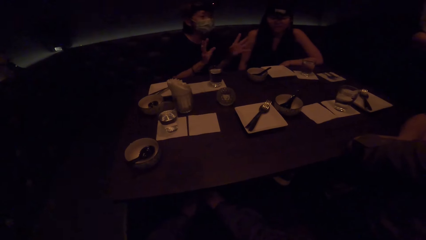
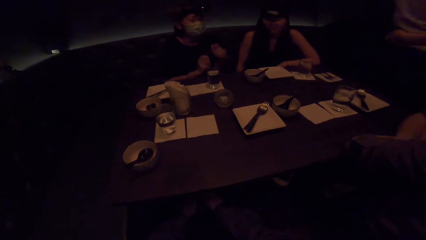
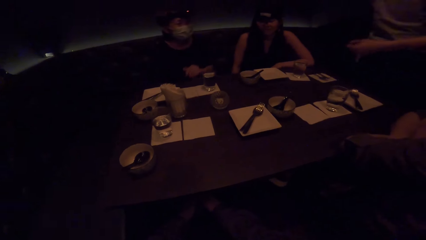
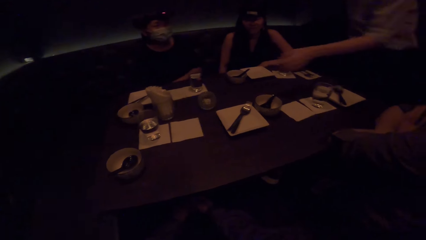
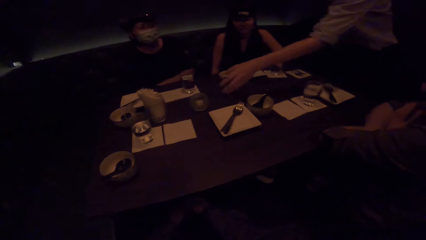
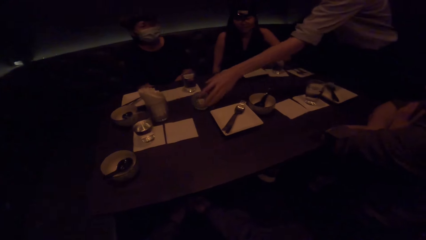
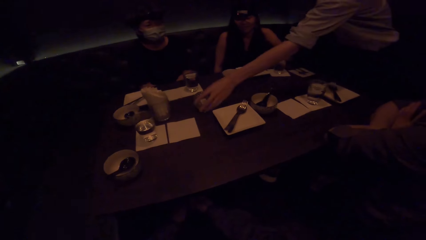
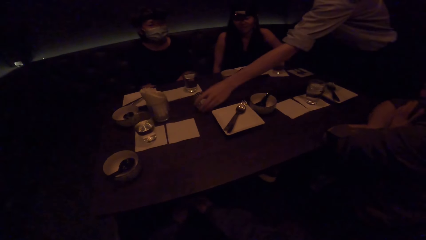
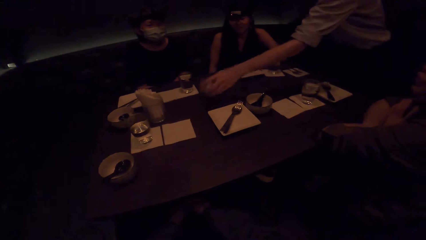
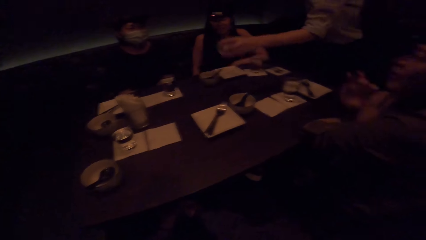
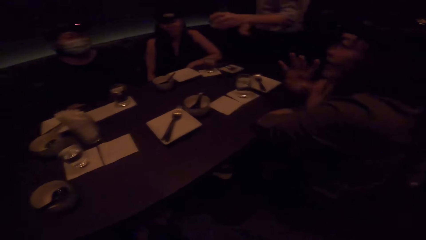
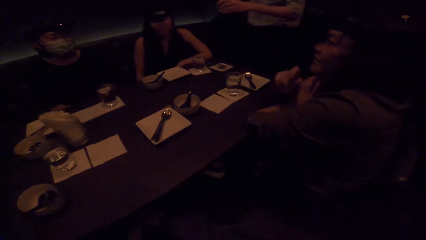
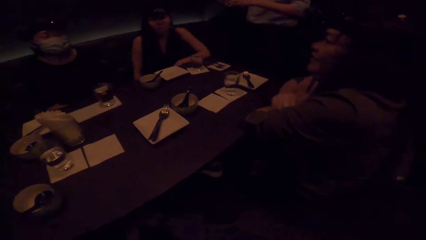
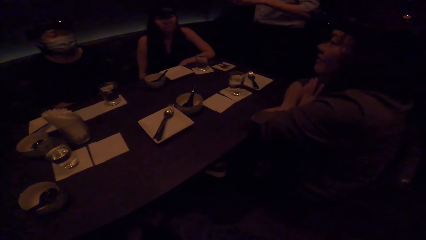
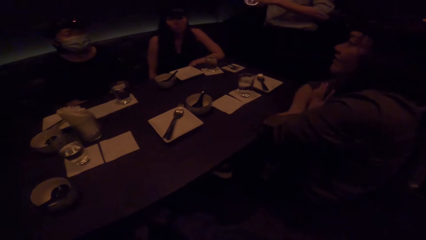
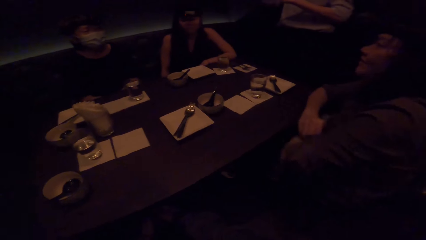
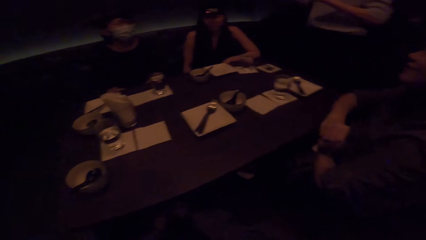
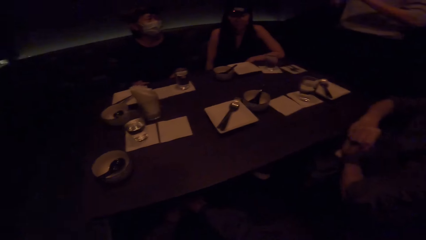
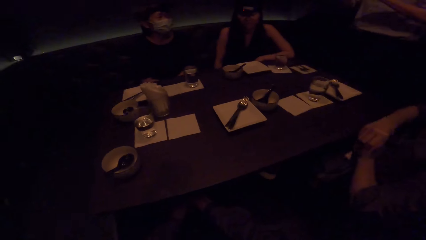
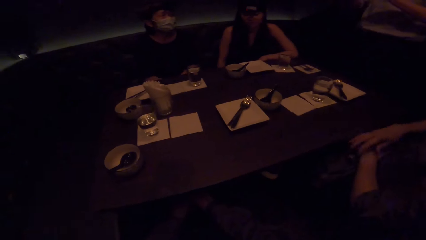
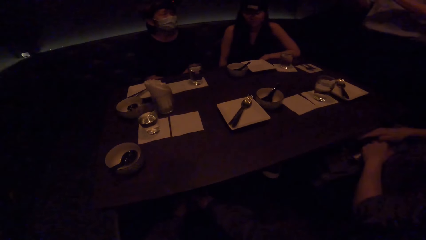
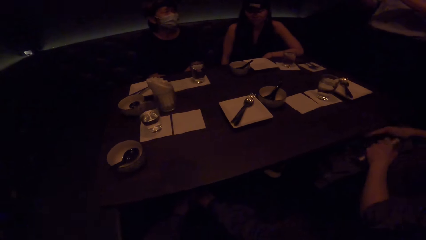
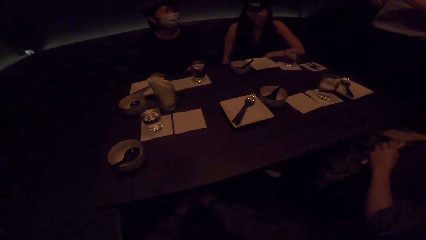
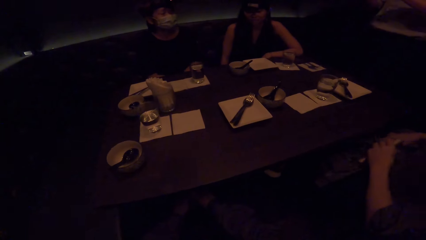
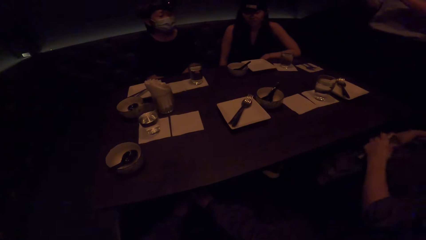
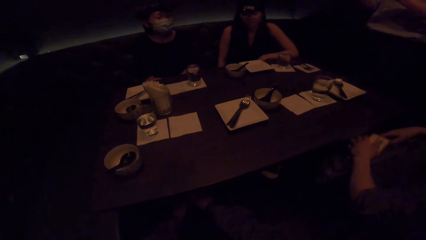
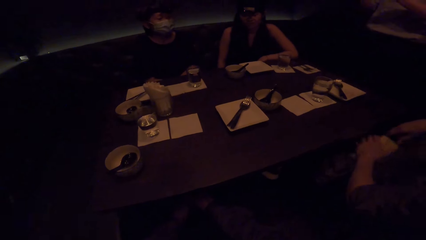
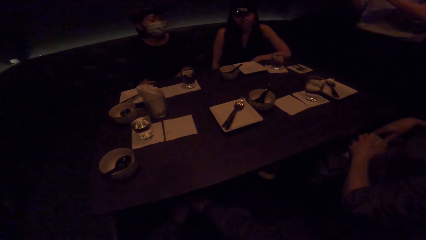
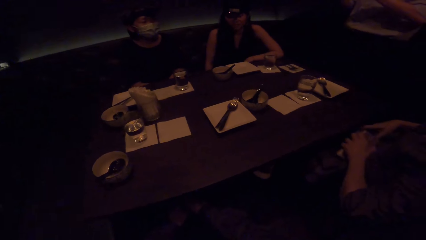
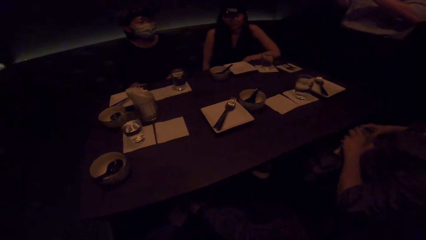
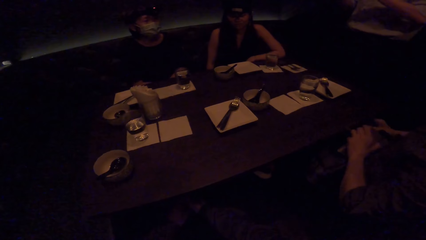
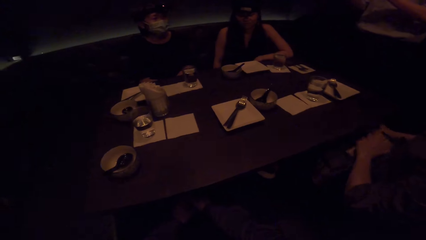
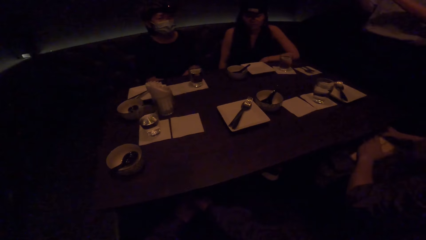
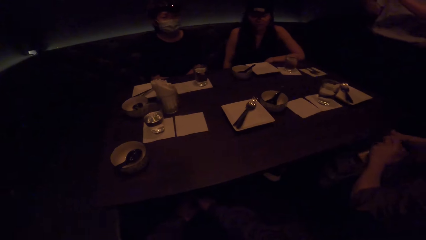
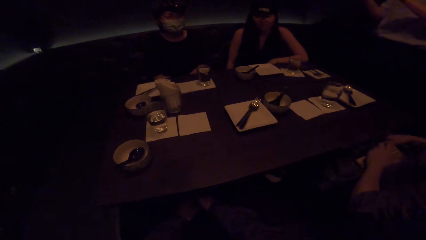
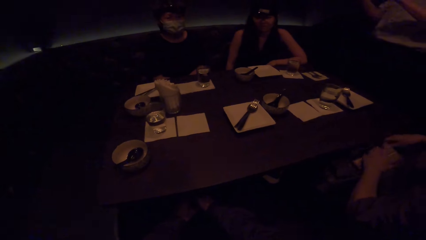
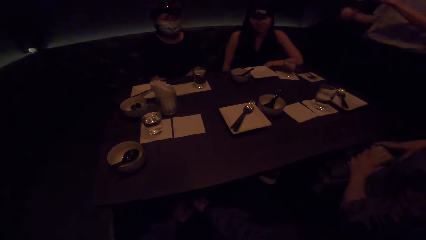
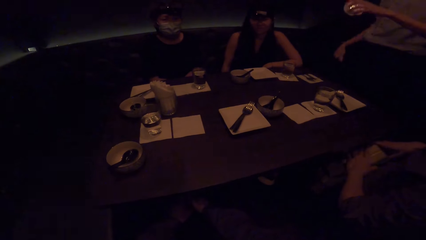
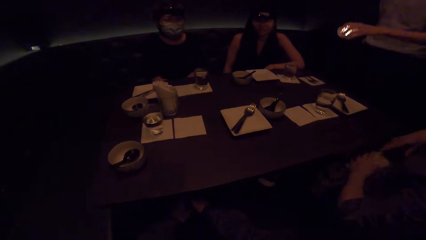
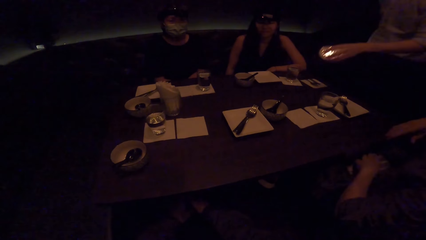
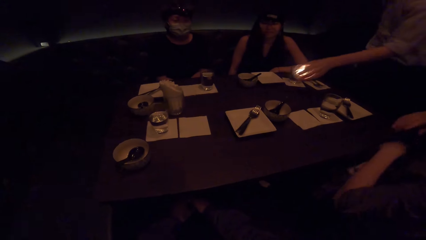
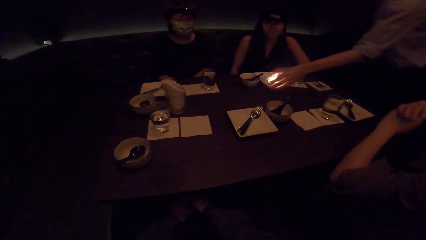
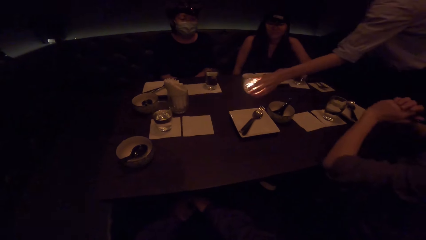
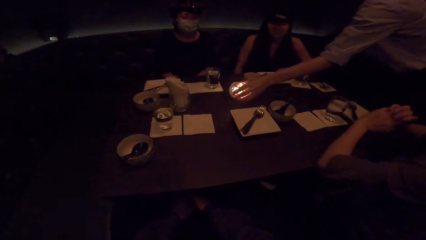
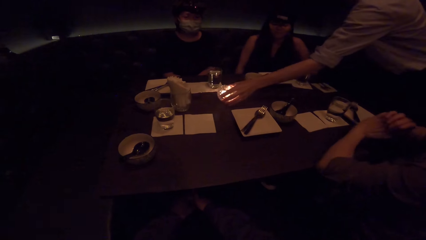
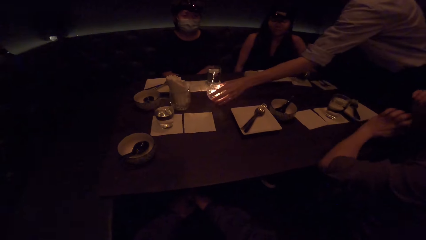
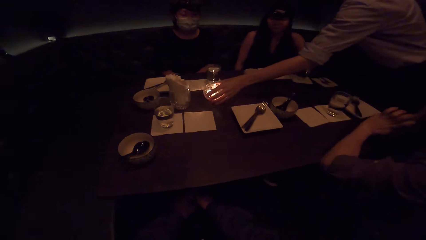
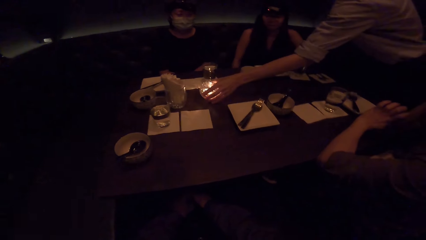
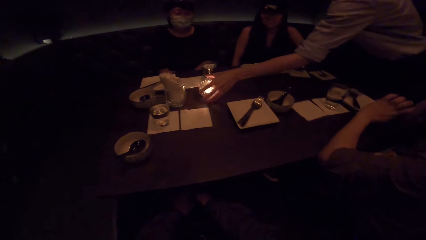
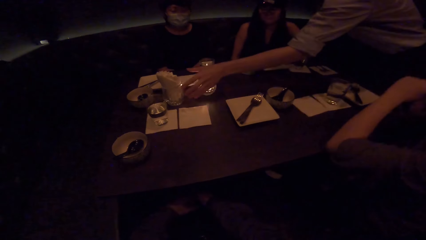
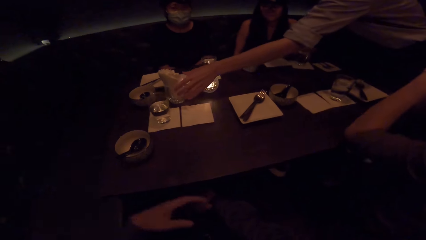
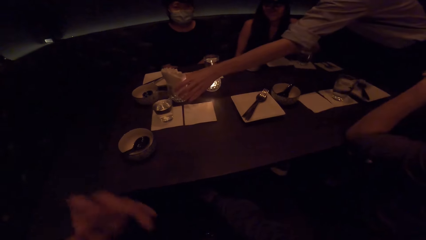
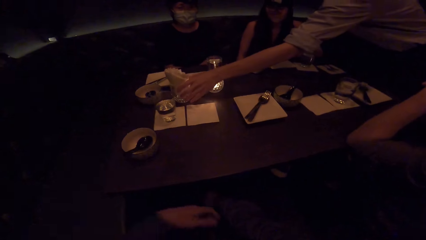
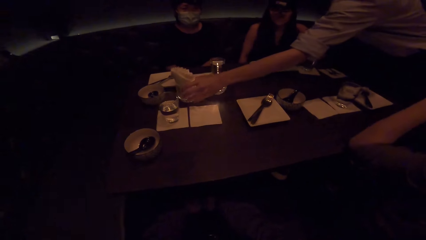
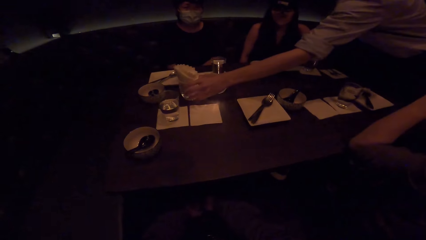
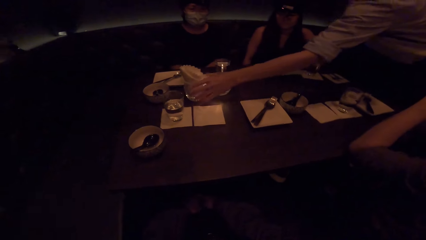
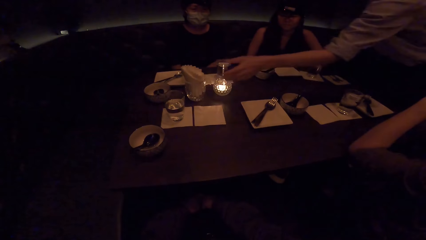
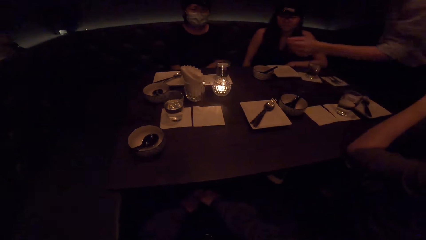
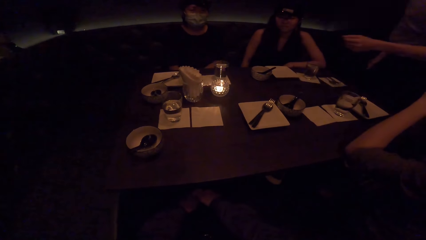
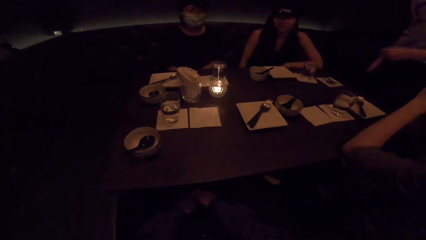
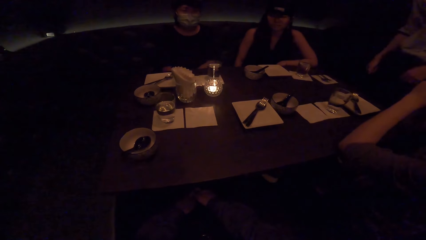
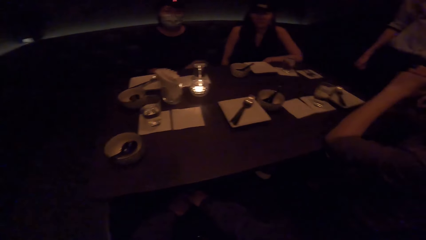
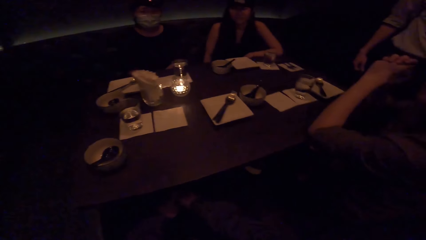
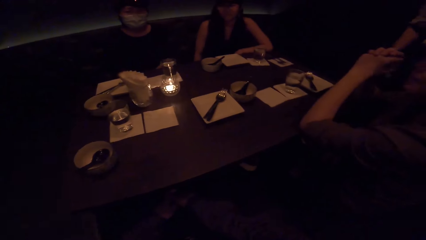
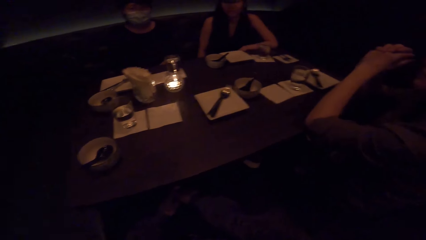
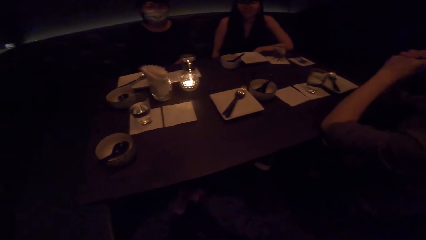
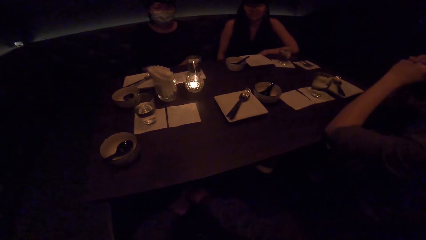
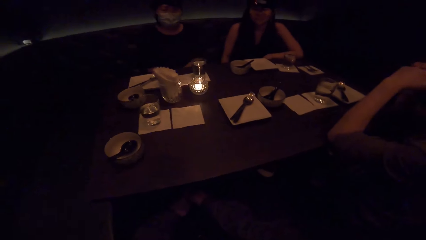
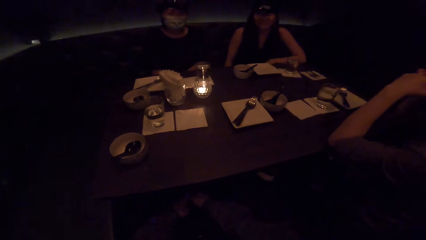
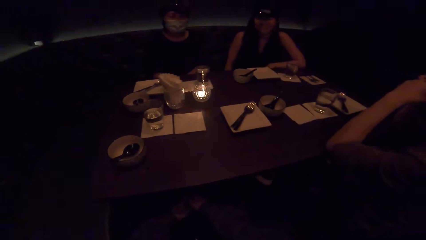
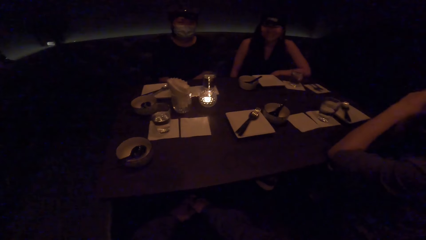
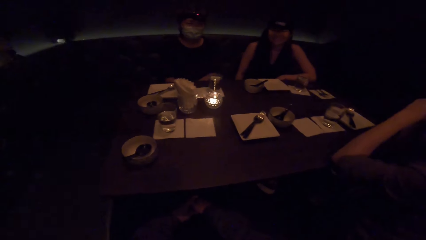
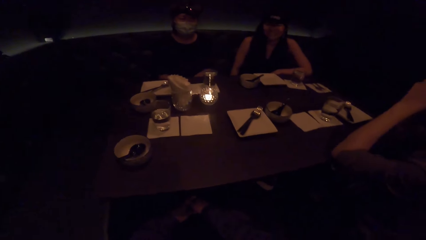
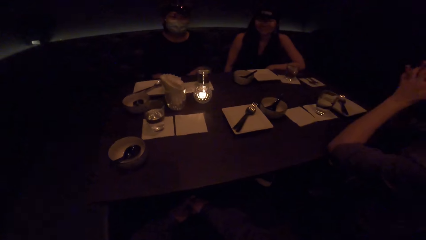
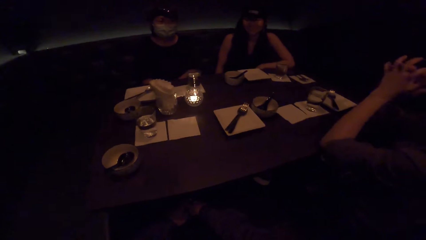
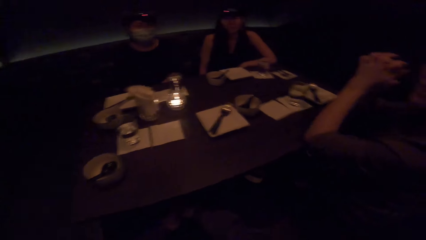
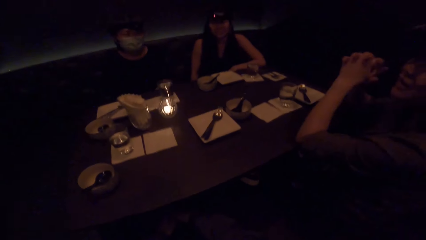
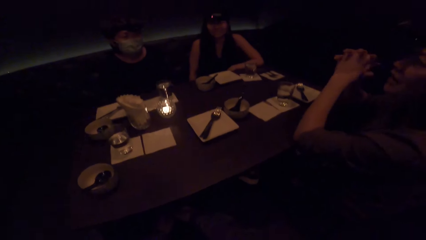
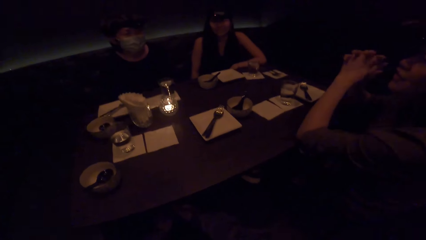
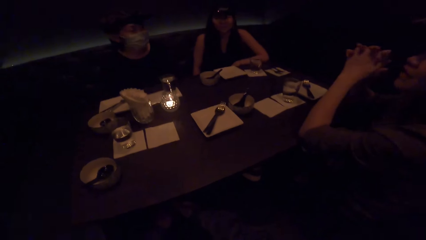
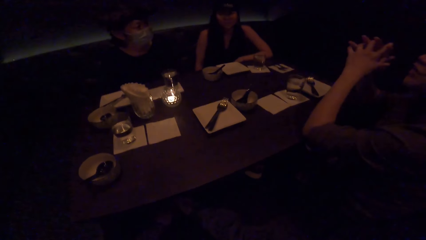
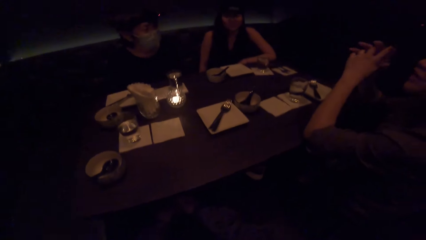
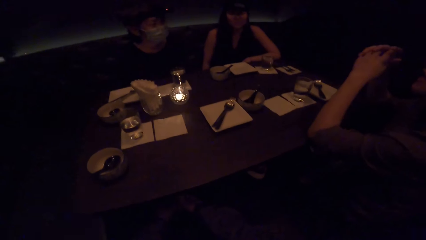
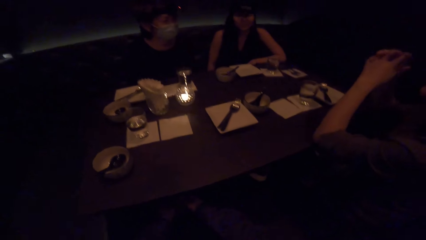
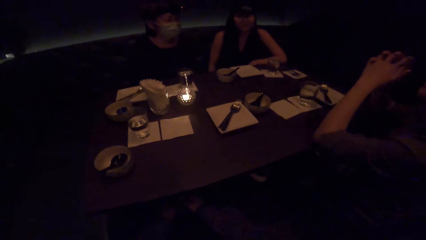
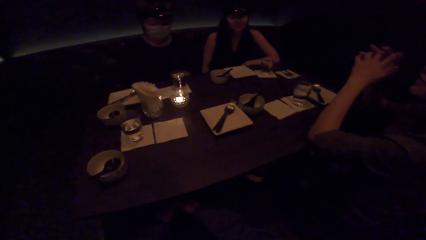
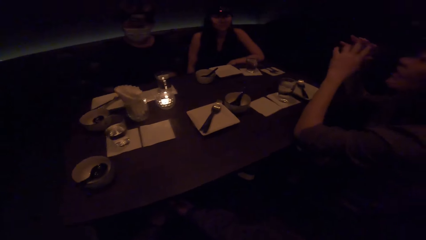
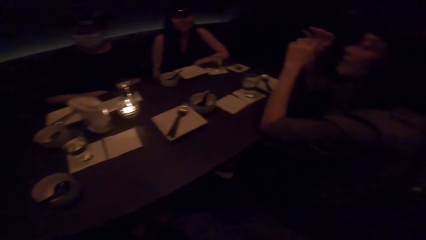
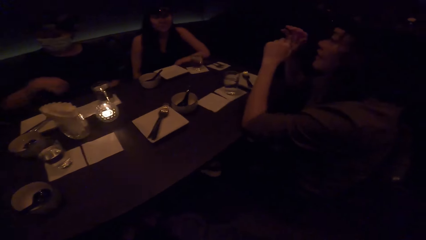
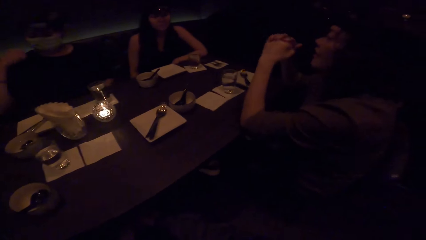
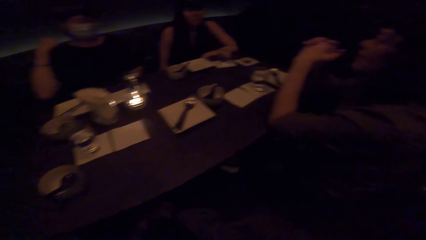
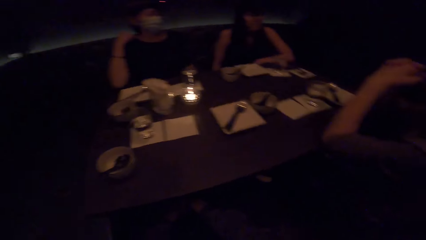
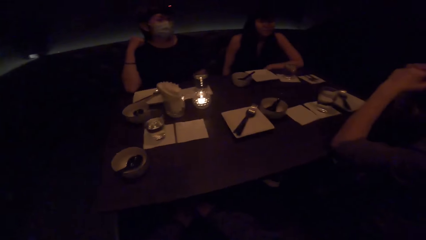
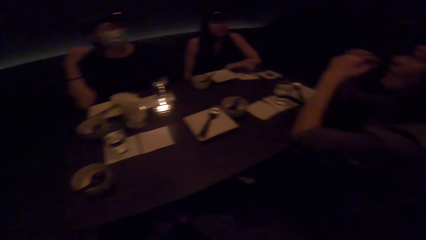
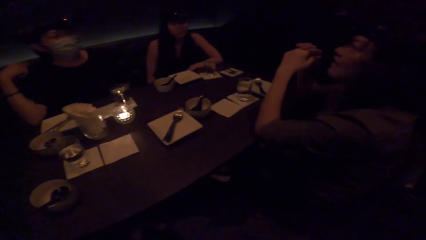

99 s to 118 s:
A woman puts hands together. A man picks the light glass from the table with the left hand. Another woman raises the right hand. The camera wearer looks around. The man places the light glass on the table. The camera wearer raises the left hand. They pull the serviette glass with the left hand. The man holds the glass. The camera wearer looks around.
